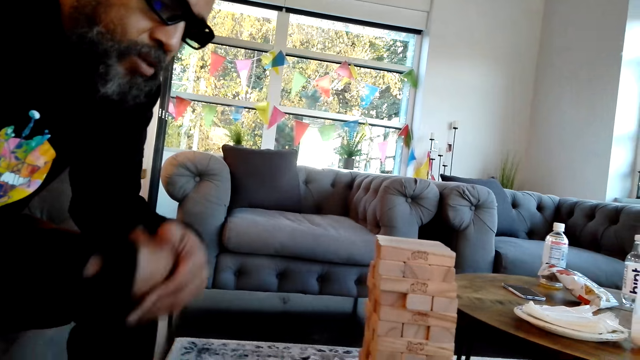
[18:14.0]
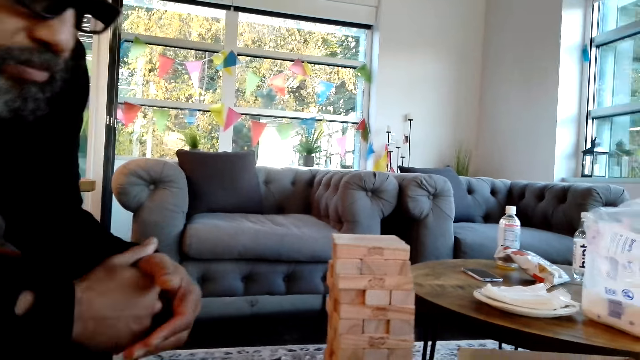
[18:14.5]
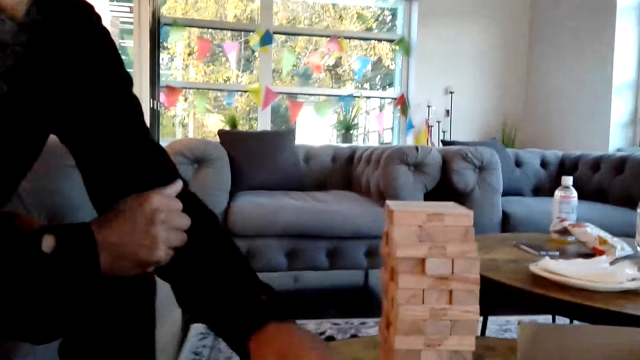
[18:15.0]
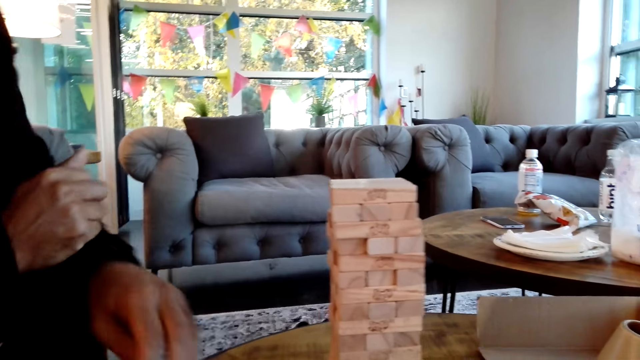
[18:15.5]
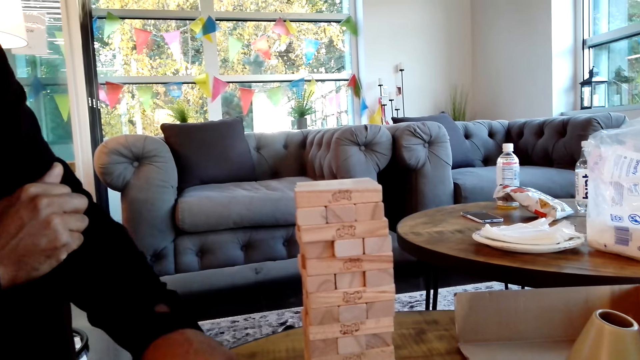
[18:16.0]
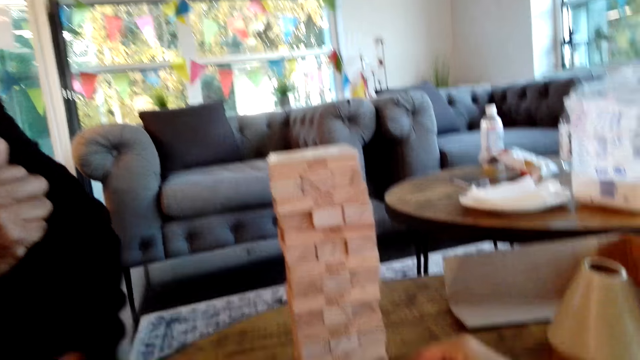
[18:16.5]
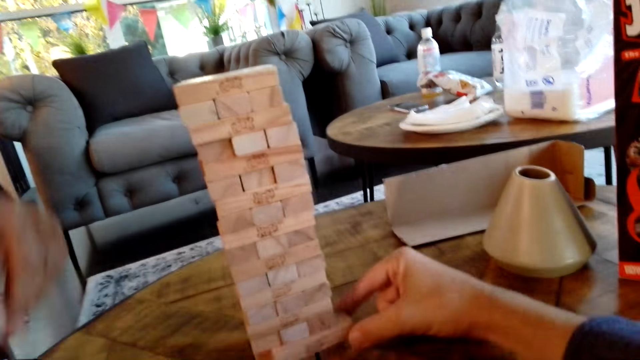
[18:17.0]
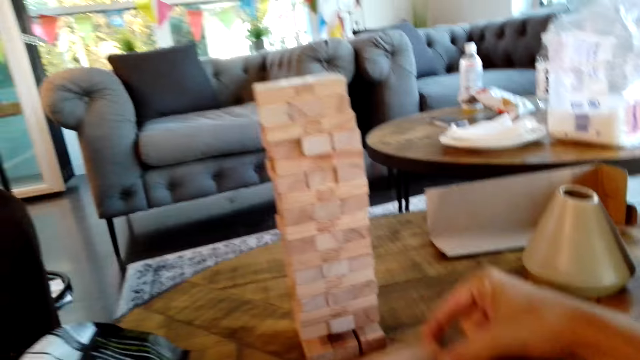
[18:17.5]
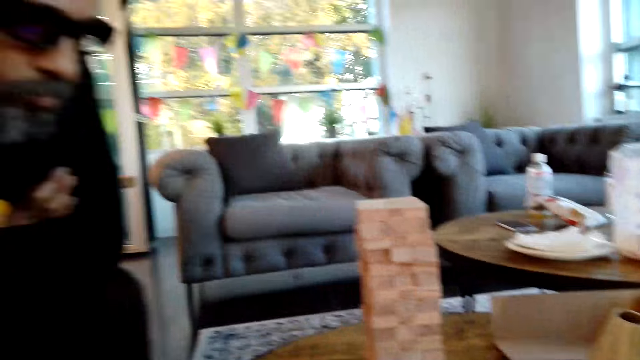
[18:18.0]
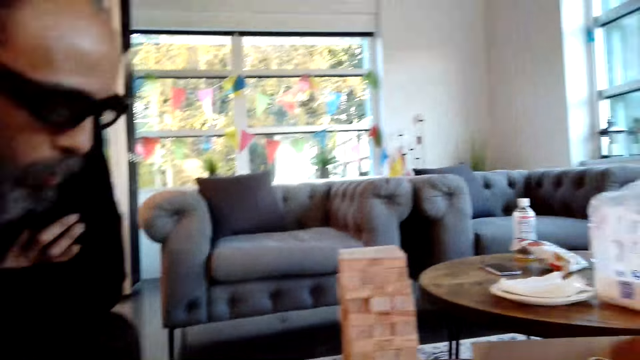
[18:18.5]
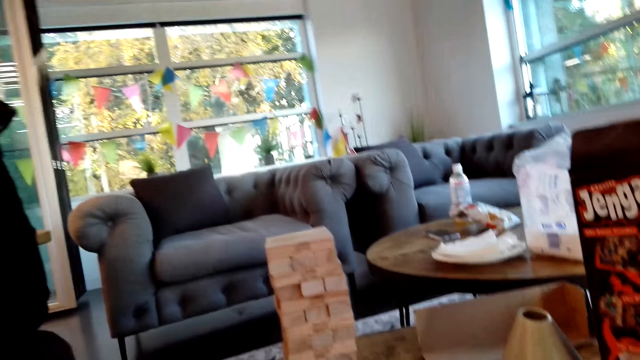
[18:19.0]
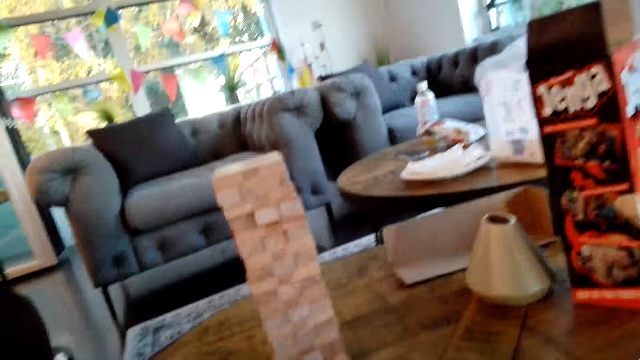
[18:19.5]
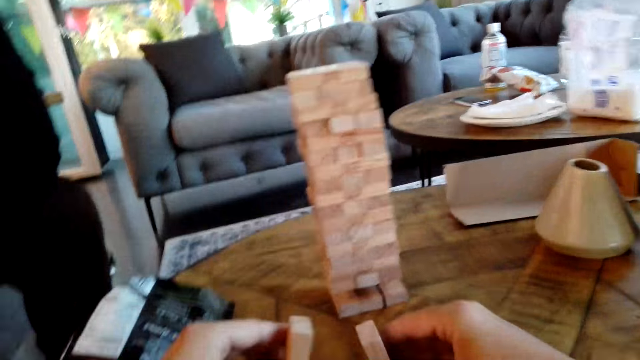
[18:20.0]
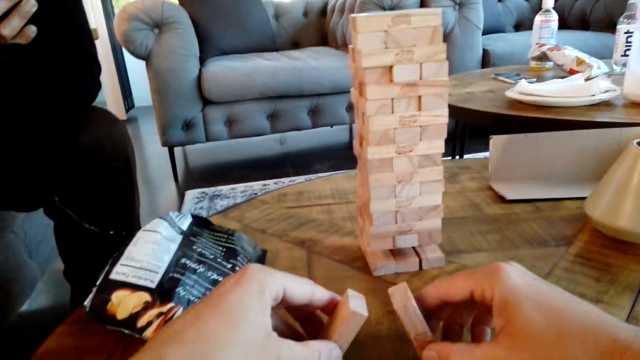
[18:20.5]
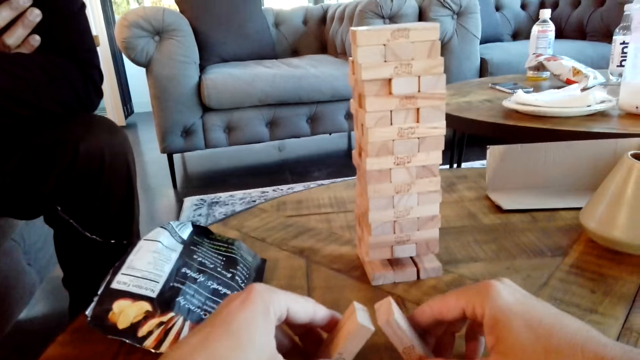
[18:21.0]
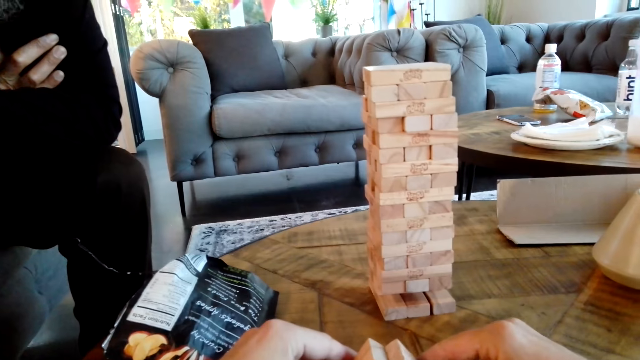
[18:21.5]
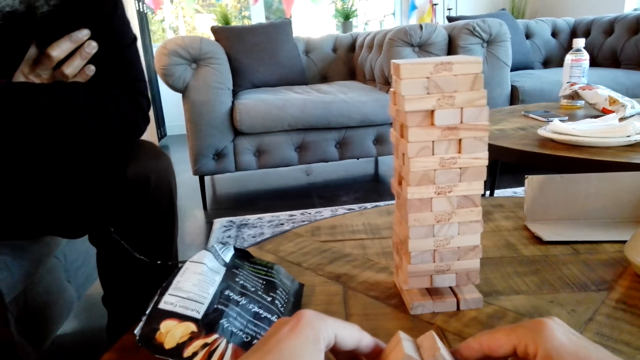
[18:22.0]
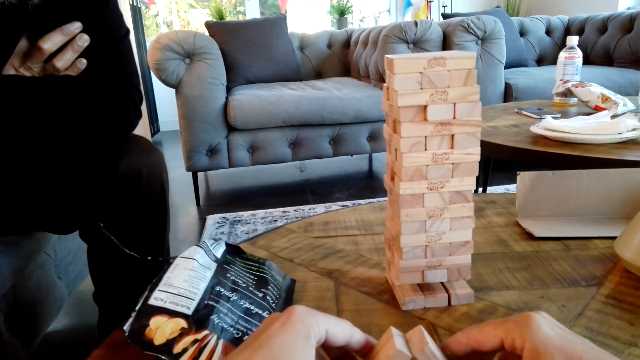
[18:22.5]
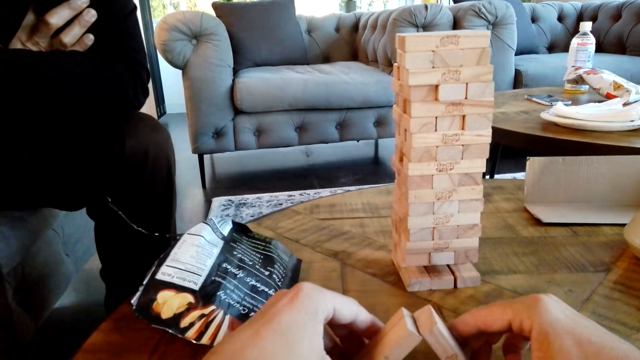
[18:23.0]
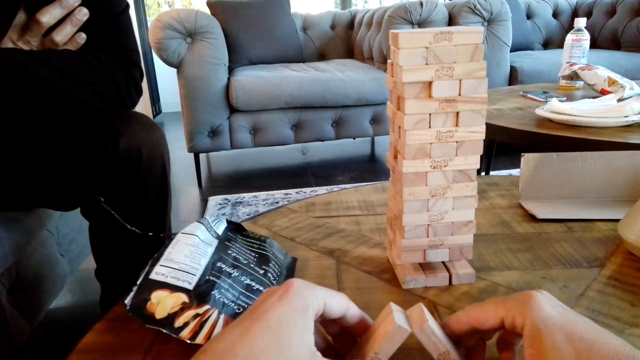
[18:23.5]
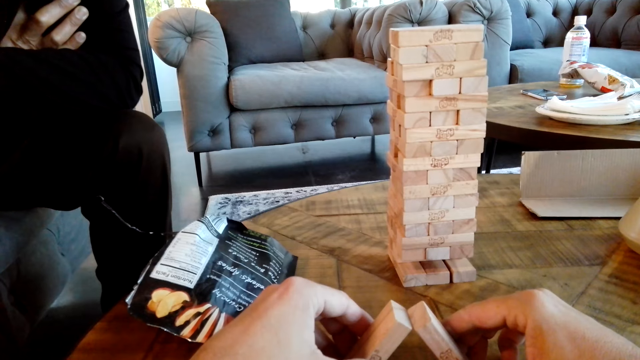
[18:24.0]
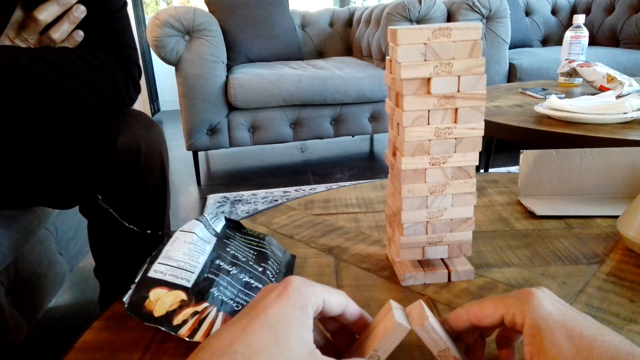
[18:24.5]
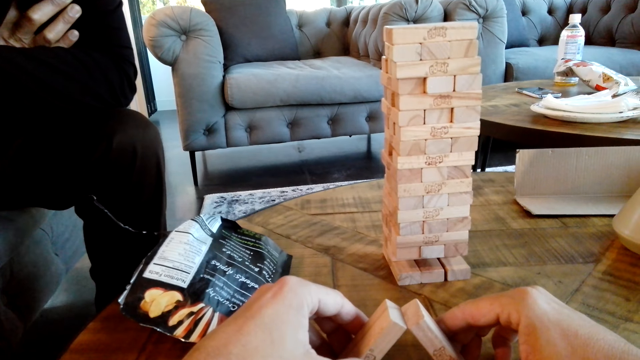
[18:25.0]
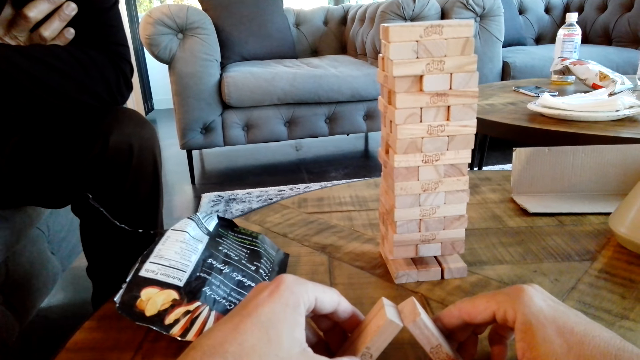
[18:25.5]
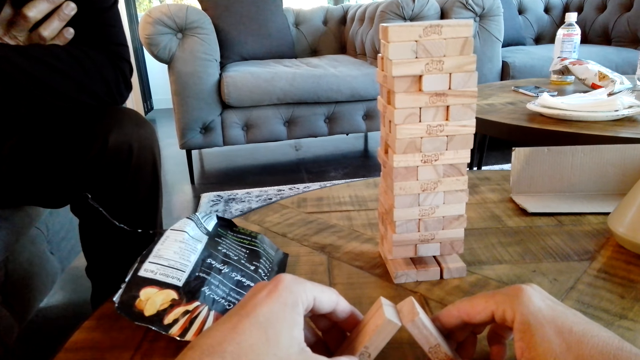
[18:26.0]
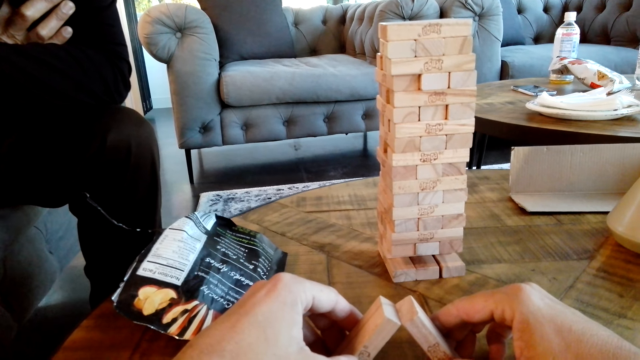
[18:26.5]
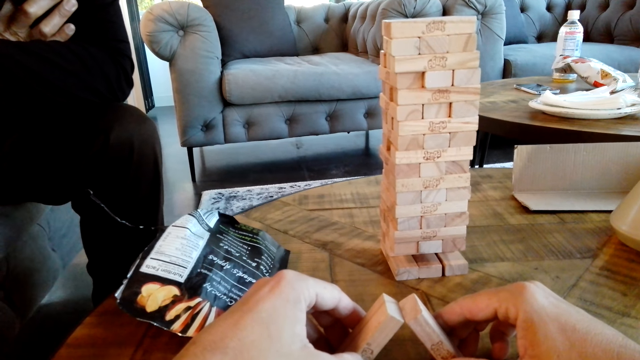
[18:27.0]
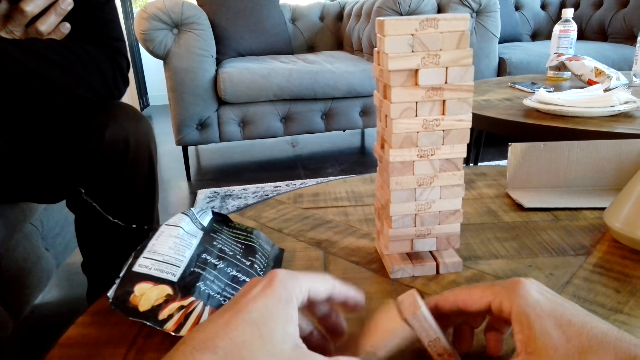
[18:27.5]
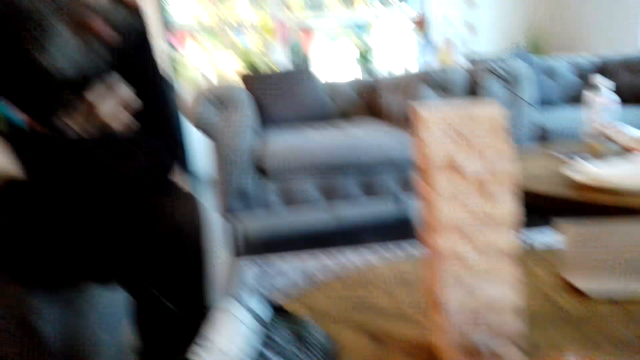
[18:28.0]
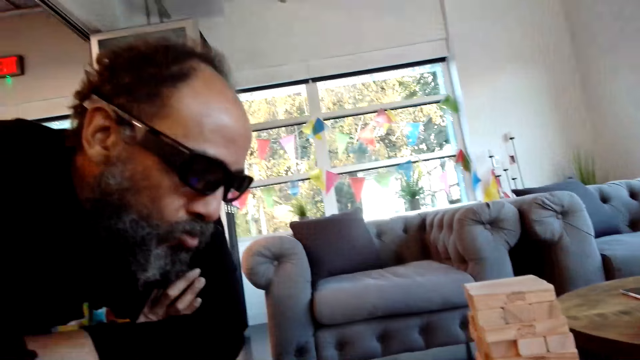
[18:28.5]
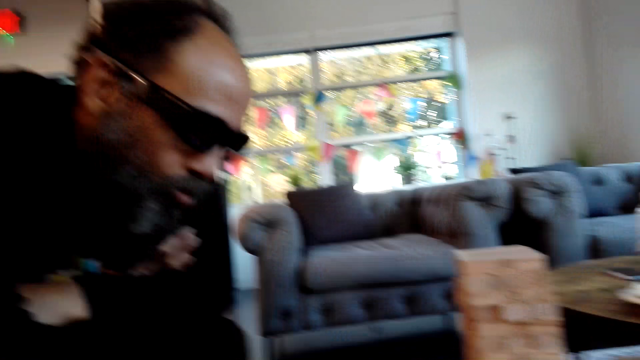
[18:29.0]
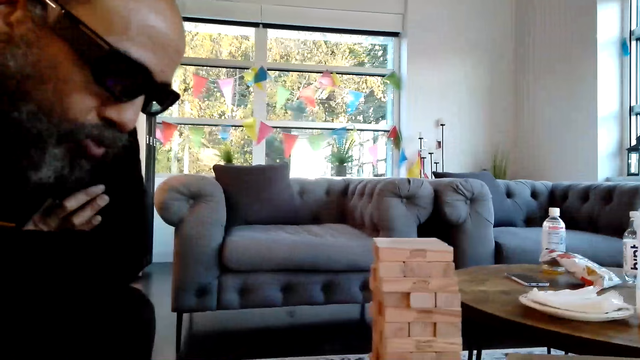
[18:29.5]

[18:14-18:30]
A man moves hands. Another man picks a jenga block from the table. The camera wearer removes a block from the jenga tower. They put two jenga blocks together. They play with the wood blocks. The other man crosses his hands. The camera wearer drops the two jenga blocks.

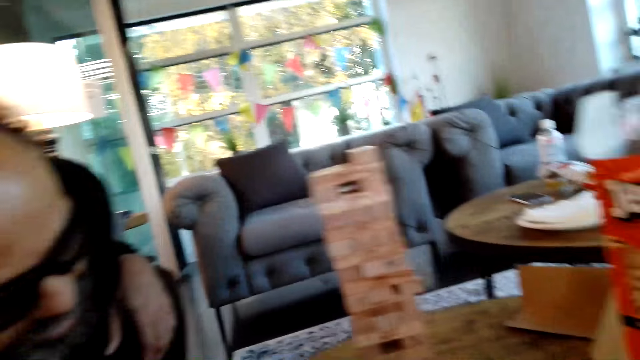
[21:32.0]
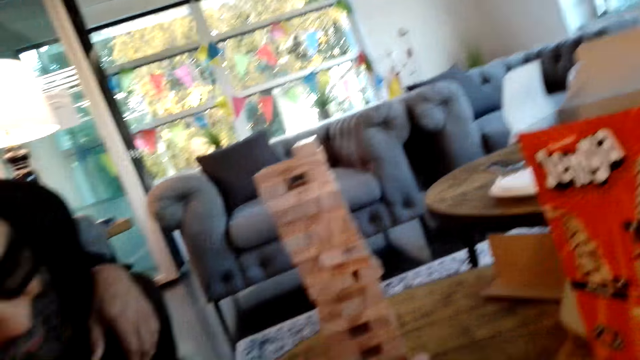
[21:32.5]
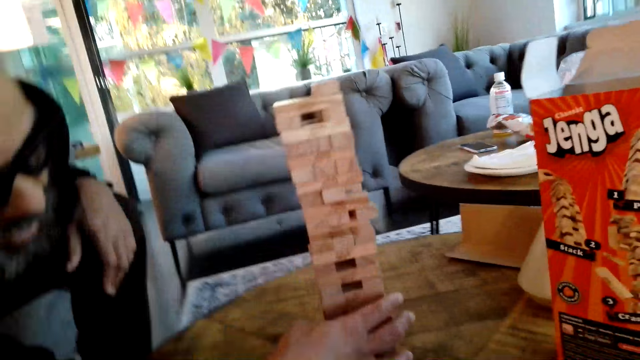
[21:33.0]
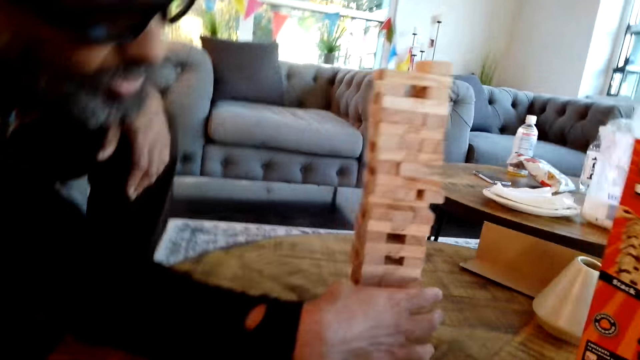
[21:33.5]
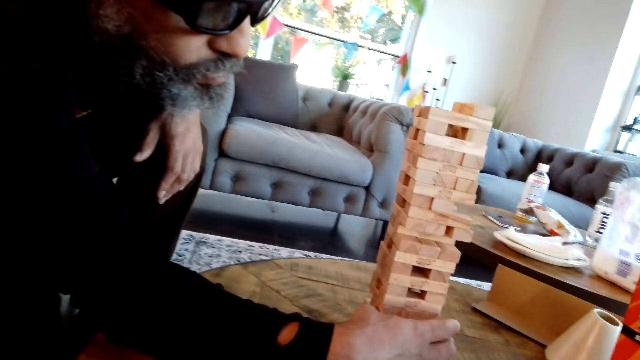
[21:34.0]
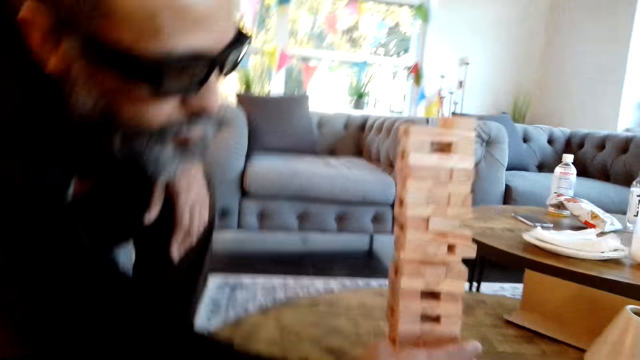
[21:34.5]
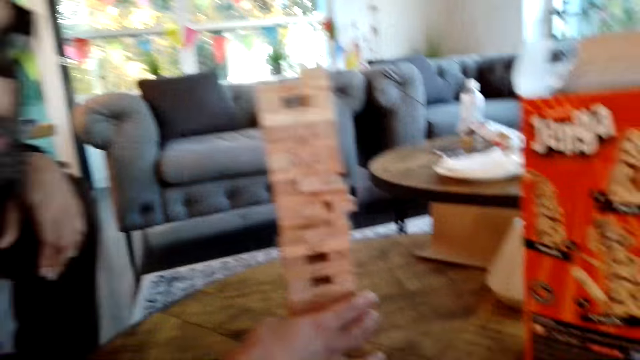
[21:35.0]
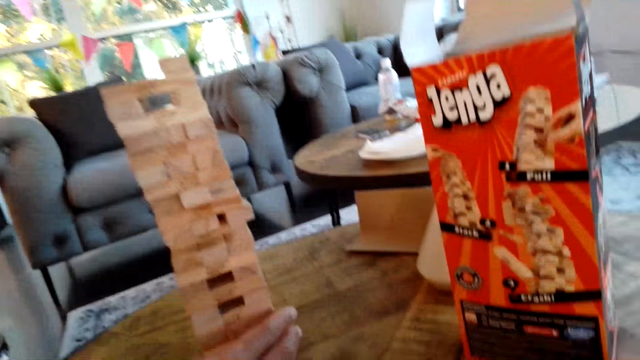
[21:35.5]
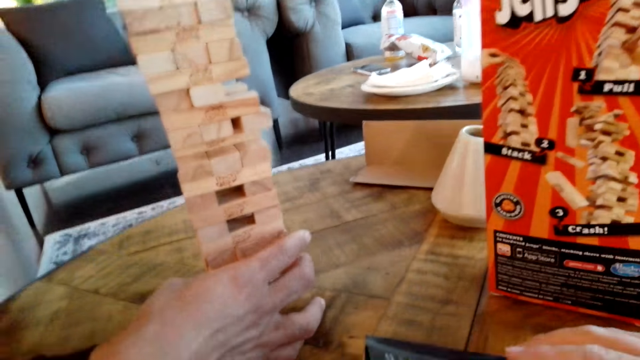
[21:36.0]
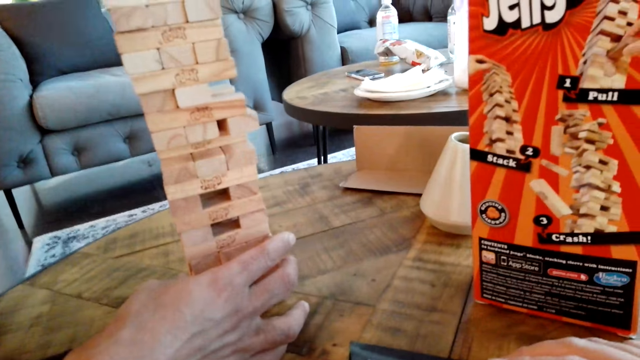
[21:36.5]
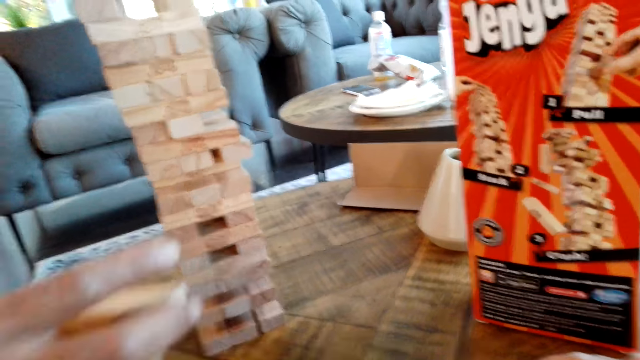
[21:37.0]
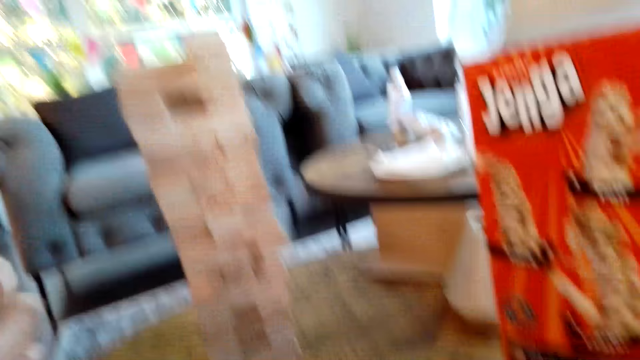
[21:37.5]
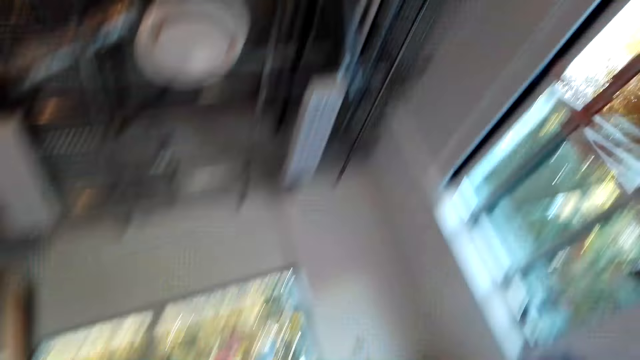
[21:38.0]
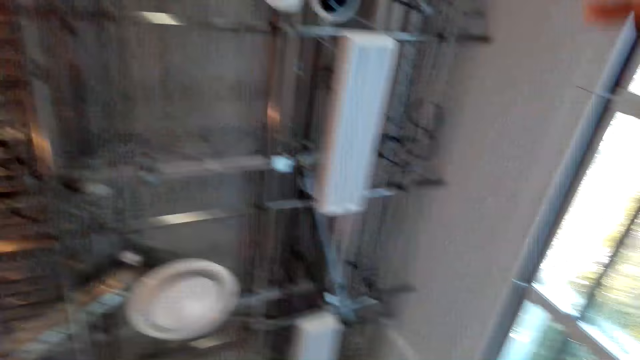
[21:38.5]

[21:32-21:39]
A man removes a block from the jenga tower. The man dismantles the jenga tower.
